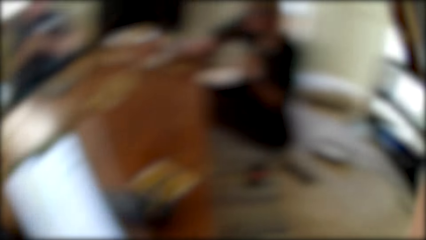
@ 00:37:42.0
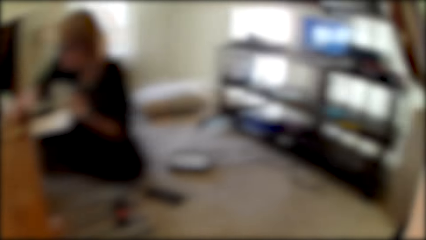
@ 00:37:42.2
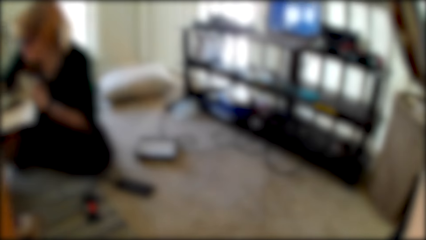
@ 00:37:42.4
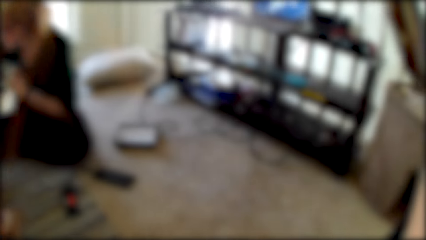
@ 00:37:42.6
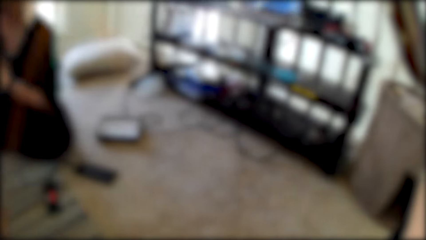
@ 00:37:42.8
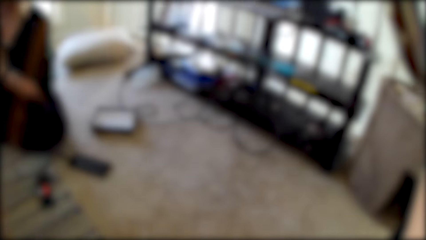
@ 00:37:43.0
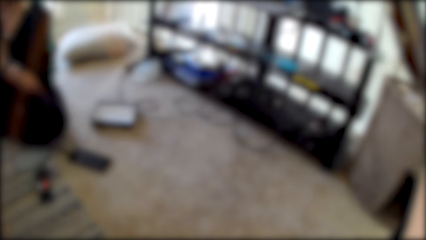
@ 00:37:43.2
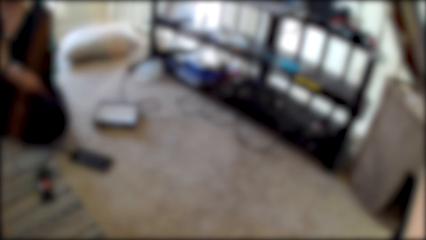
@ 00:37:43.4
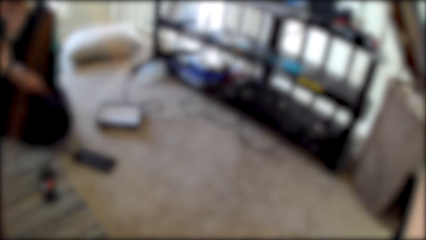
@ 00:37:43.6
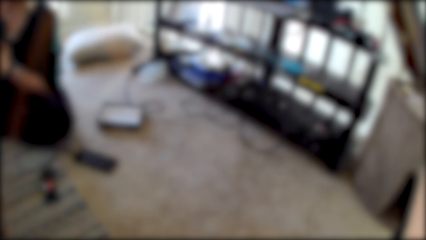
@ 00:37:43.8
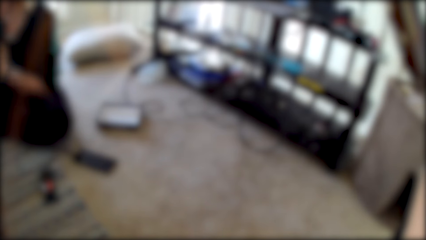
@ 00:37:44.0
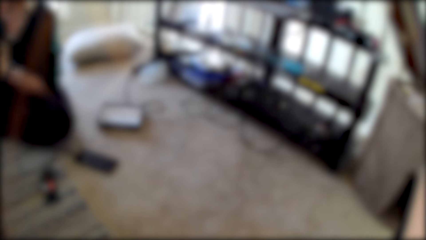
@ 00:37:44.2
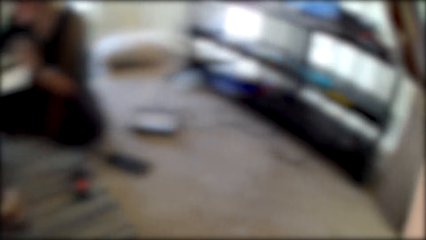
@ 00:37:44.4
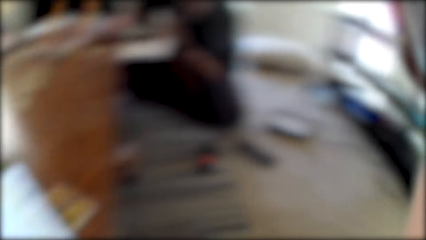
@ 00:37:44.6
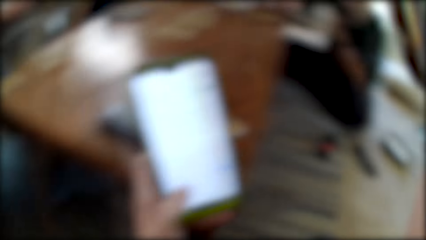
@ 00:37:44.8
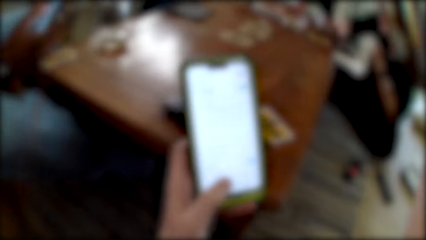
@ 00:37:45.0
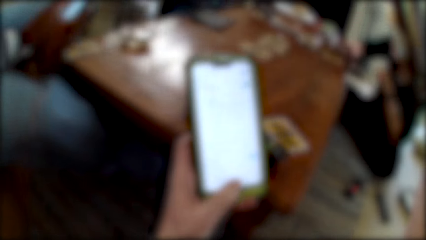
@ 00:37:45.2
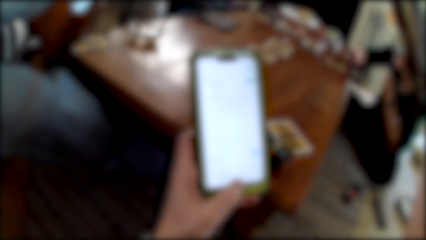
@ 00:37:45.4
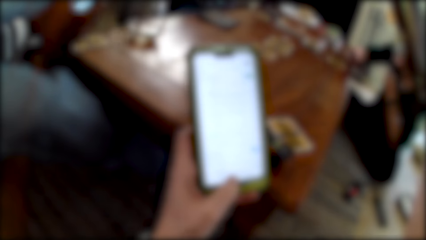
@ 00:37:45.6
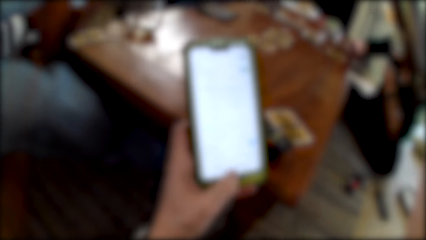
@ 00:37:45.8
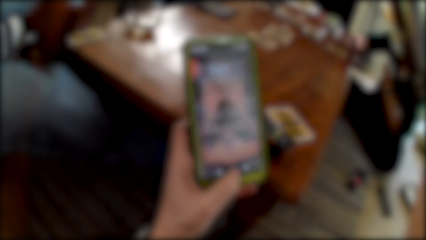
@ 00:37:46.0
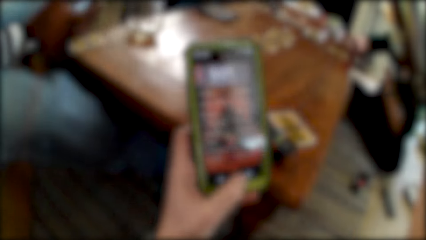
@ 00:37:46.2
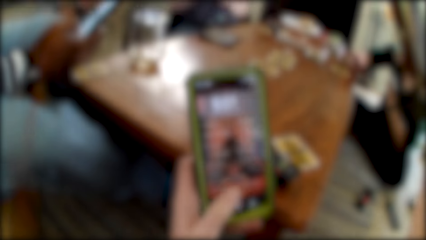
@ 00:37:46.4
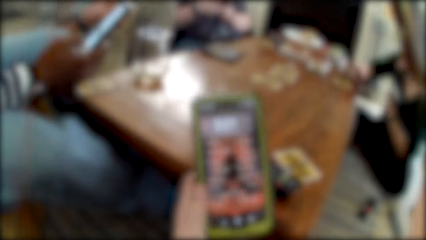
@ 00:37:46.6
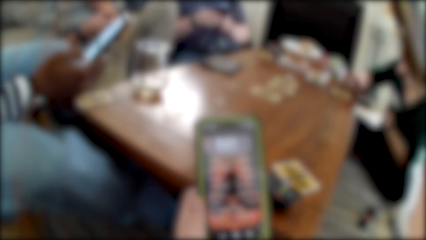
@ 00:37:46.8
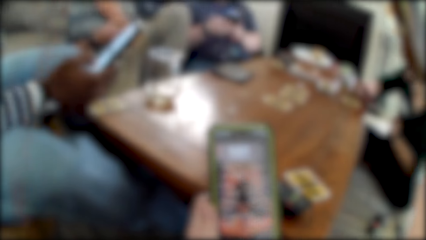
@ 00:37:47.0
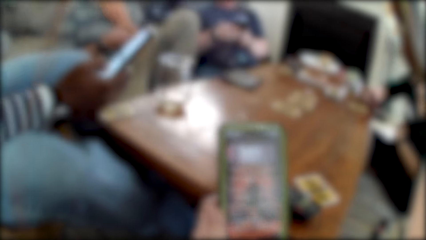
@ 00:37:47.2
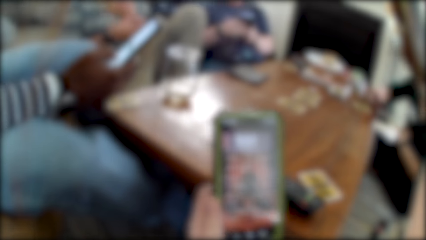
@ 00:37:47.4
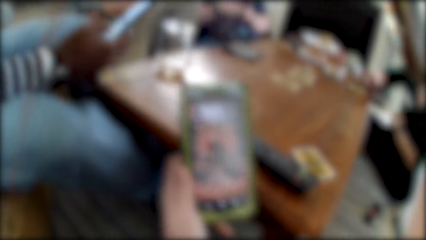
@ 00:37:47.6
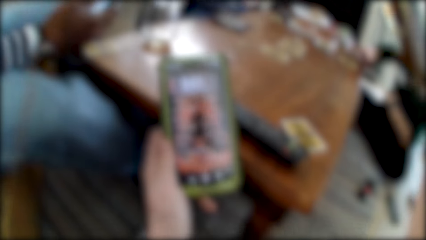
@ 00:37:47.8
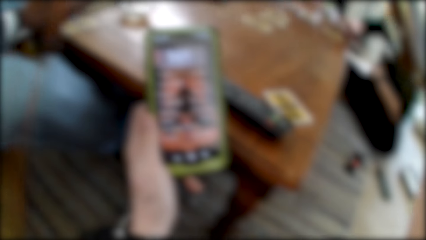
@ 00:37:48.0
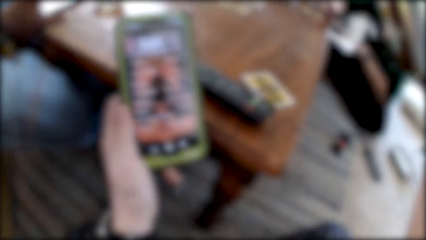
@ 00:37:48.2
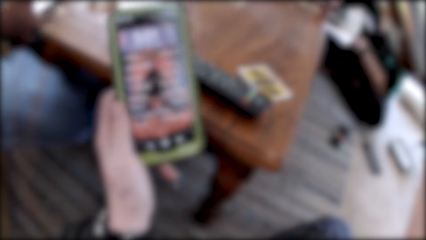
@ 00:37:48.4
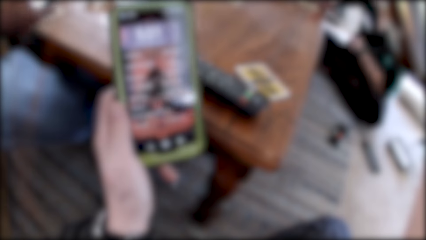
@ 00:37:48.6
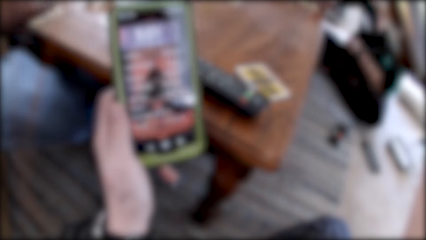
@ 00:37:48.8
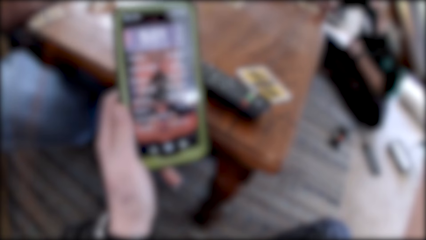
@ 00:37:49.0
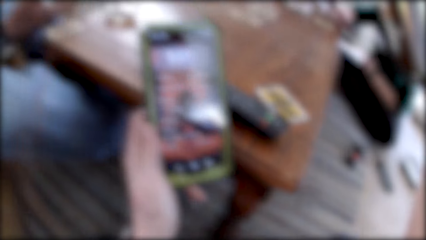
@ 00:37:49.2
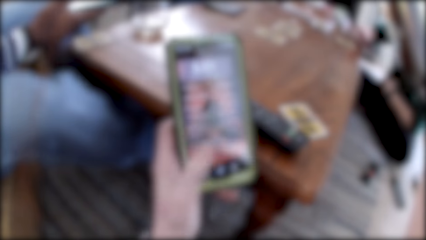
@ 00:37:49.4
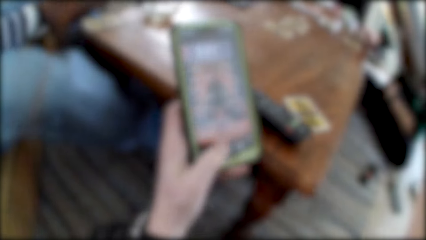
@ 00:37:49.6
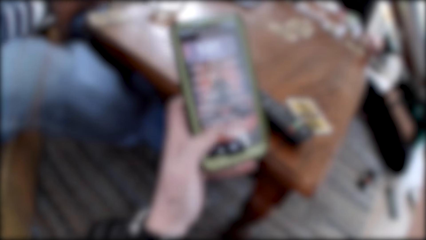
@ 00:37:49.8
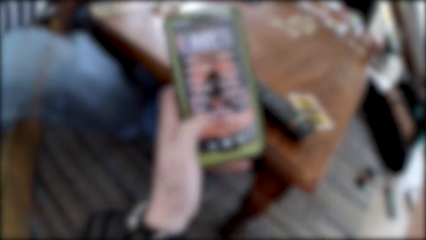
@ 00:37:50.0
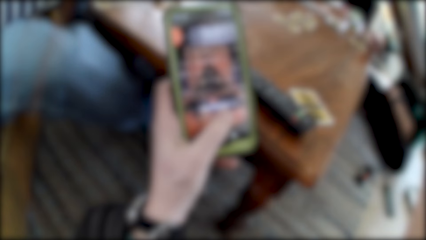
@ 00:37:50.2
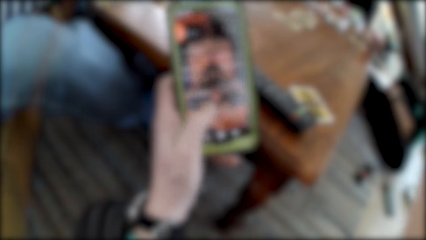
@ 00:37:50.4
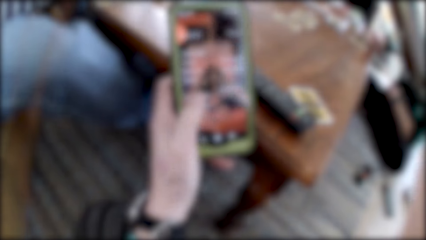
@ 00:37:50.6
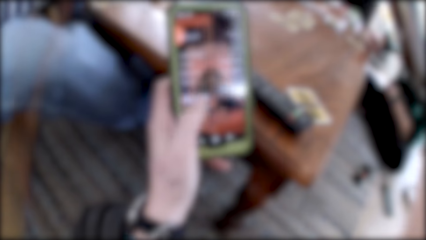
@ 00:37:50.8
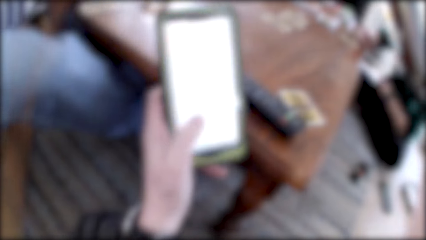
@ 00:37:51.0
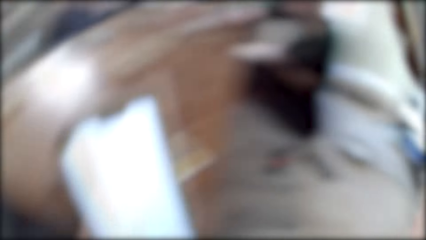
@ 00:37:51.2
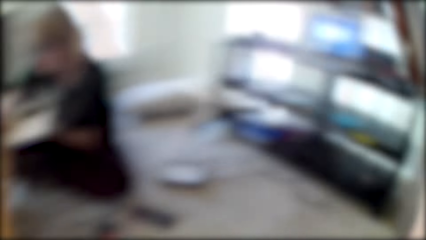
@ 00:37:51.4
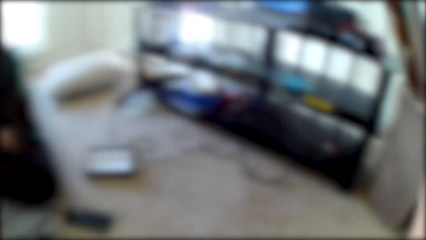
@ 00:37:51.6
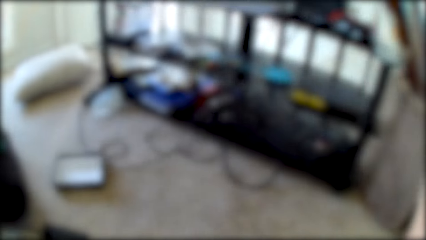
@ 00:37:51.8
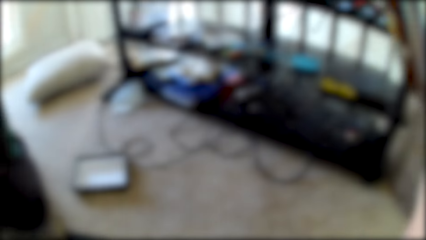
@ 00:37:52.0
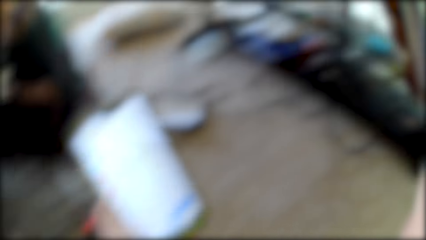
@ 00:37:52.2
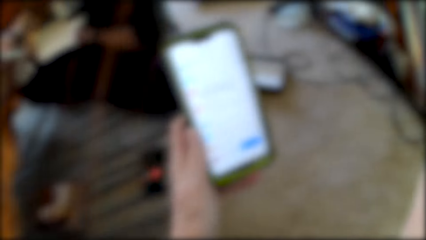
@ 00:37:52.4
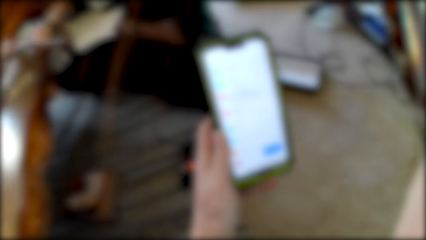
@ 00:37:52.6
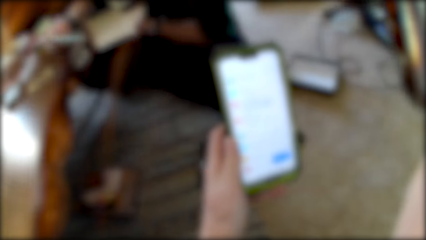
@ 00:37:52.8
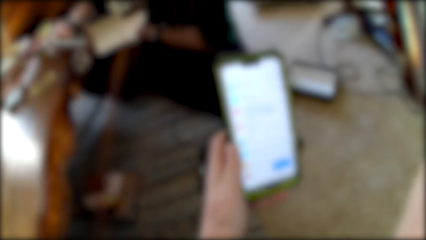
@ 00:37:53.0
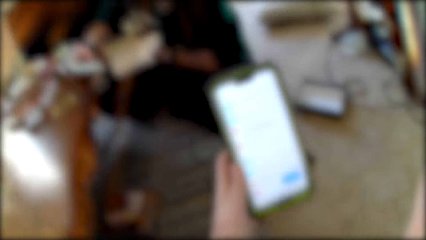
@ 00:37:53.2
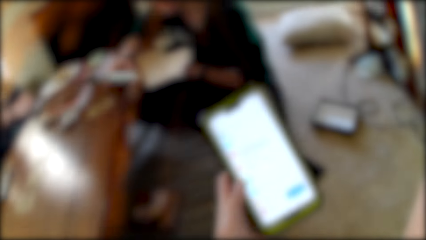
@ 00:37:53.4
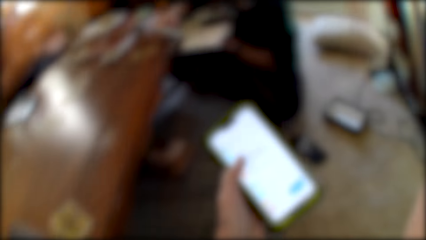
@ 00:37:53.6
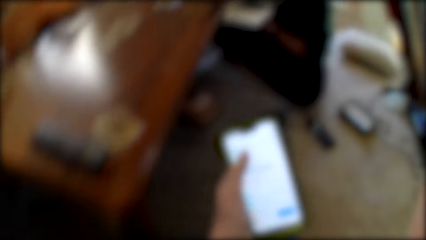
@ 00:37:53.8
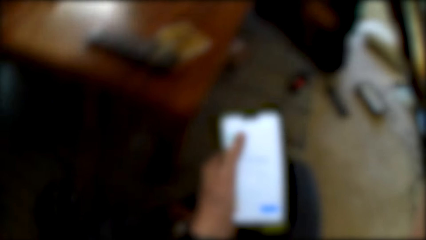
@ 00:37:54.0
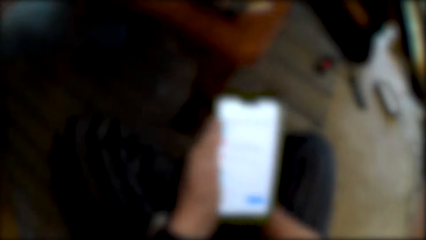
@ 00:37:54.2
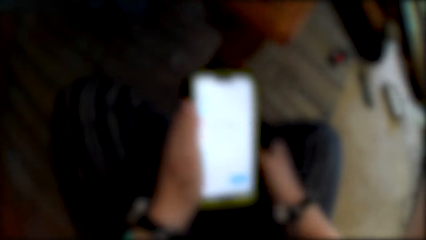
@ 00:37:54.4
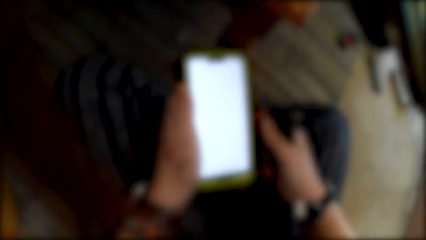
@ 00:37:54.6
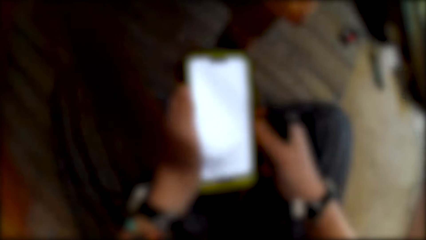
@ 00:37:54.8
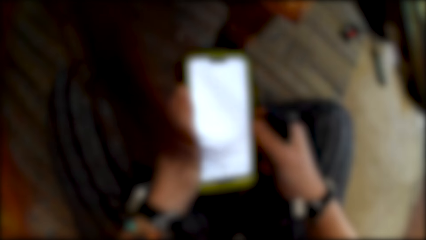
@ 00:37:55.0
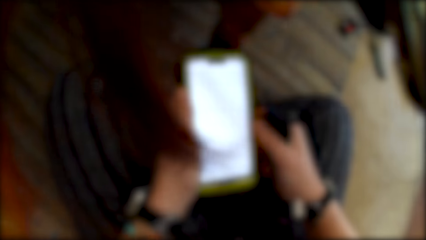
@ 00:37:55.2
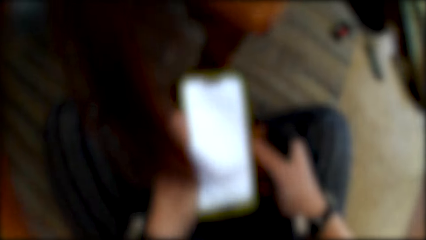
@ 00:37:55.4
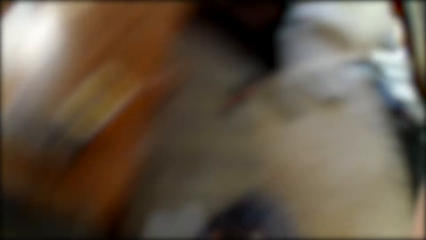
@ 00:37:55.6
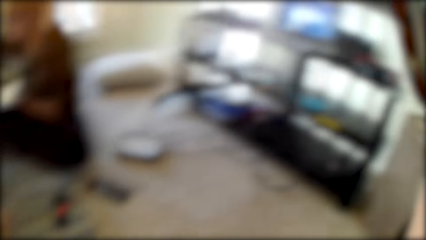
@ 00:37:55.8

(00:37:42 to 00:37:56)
The camera wearer looks around. They use the phone. A man uses the phone. The camera wearer uses the phone.

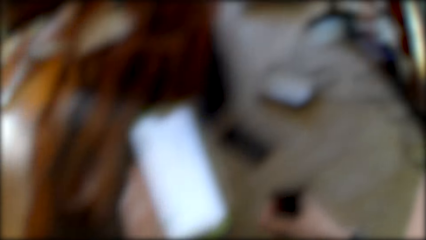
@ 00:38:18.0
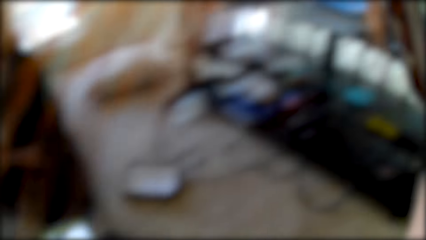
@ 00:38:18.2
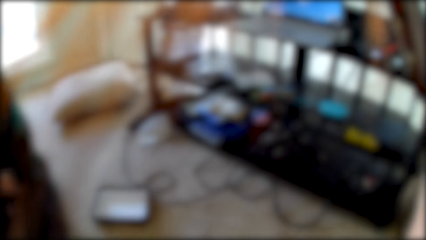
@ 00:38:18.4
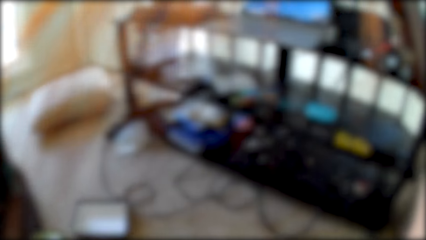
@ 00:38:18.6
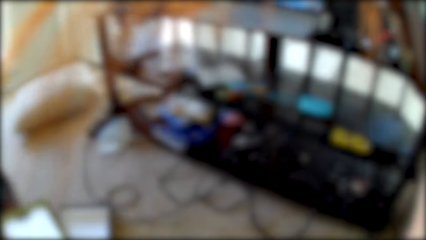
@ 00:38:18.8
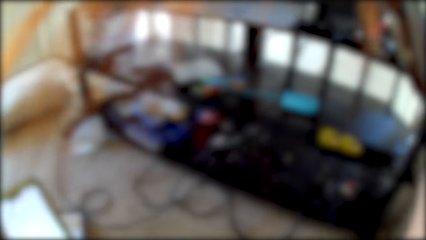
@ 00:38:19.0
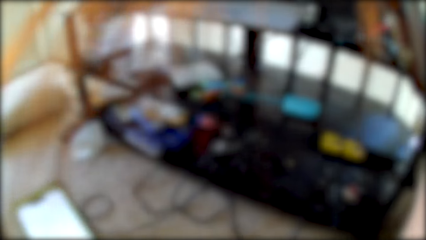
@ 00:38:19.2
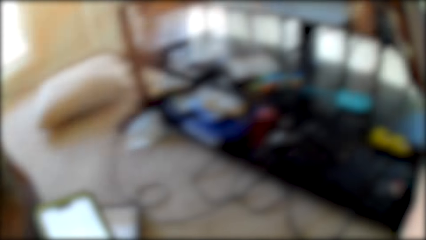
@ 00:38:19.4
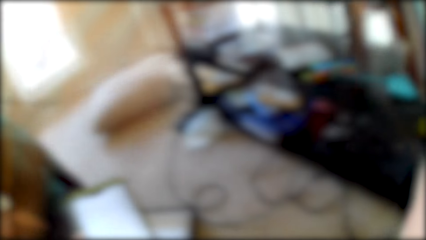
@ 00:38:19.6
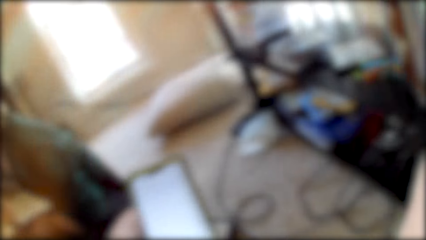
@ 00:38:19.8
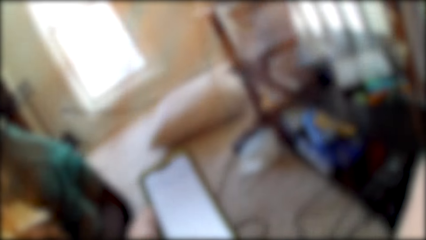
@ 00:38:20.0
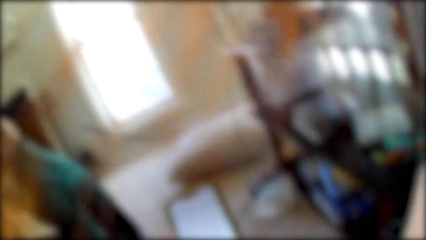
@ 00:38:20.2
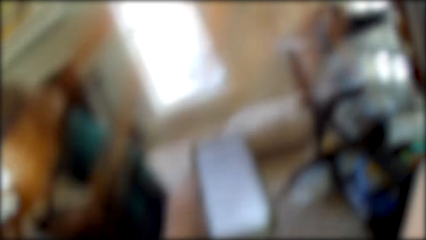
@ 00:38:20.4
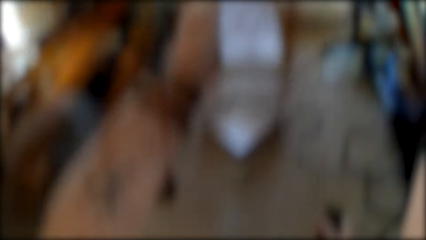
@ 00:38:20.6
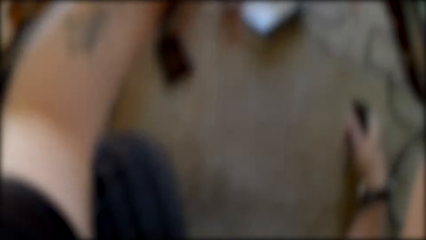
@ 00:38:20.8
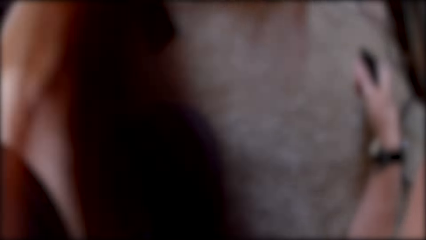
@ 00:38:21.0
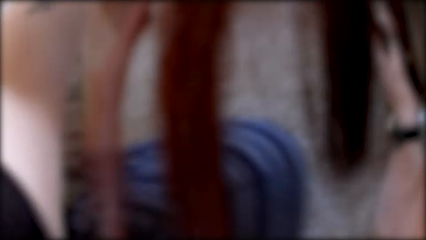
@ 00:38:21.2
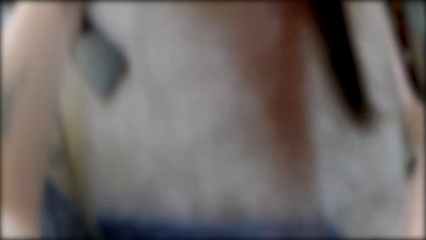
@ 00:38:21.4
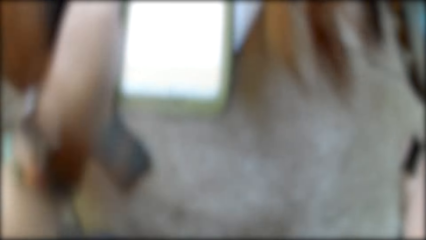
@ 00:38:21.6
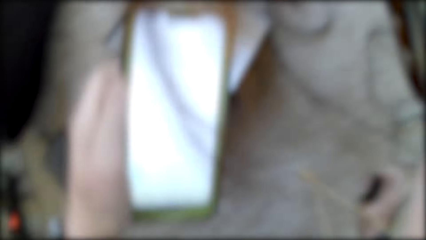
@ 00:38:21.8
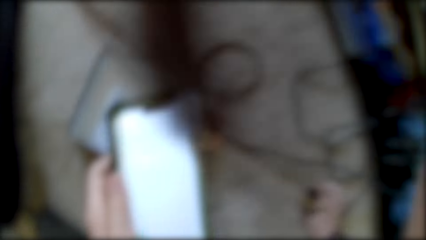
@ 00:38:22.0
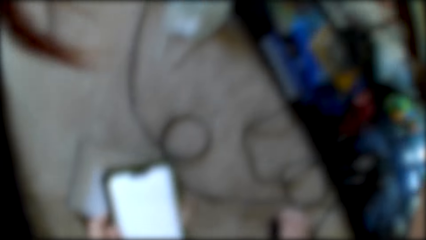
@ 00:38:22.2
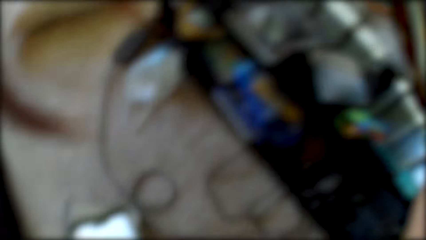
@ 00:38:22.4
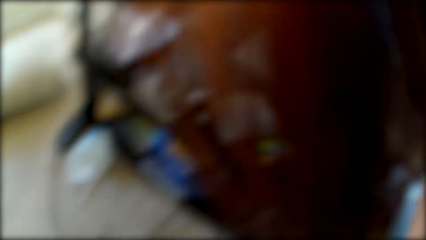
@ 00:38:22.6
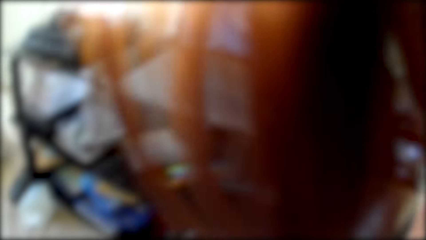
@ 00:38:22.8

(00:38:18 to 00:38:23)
A woman writes down on the book.
